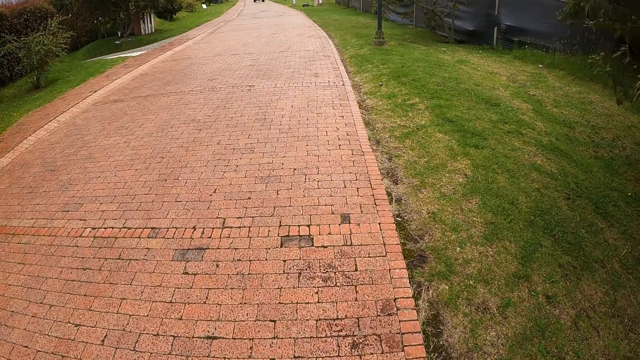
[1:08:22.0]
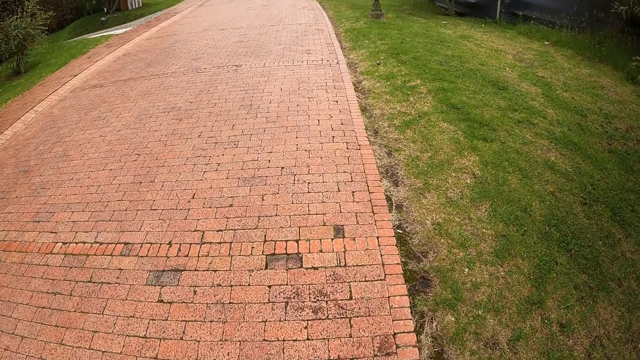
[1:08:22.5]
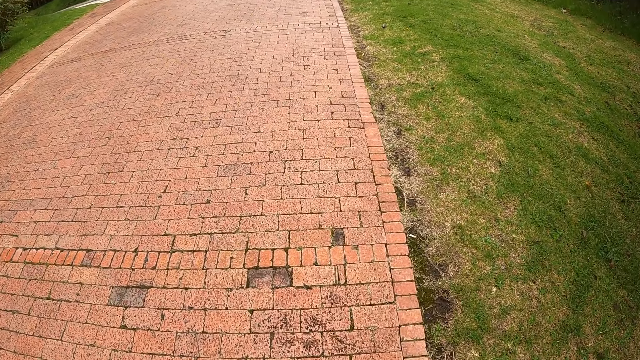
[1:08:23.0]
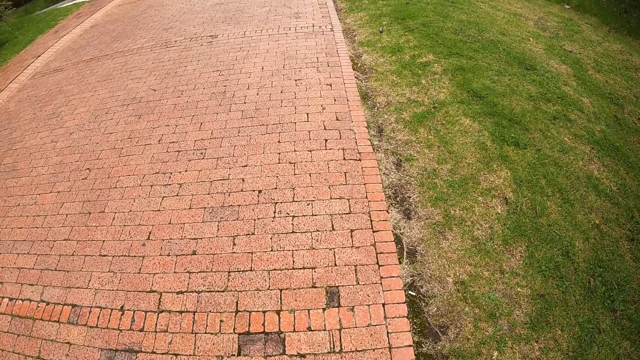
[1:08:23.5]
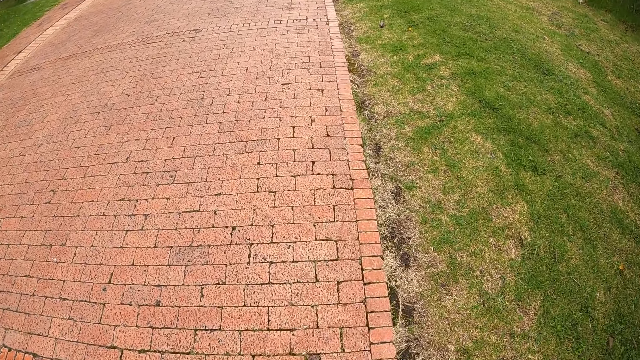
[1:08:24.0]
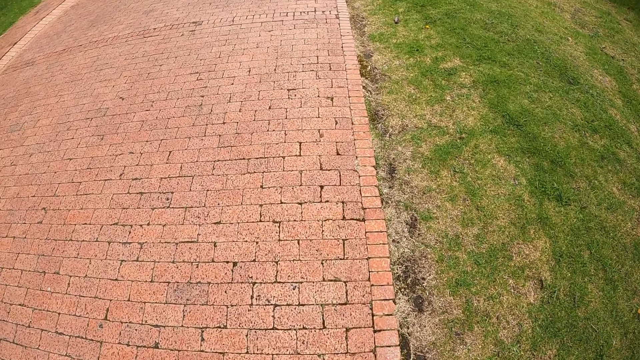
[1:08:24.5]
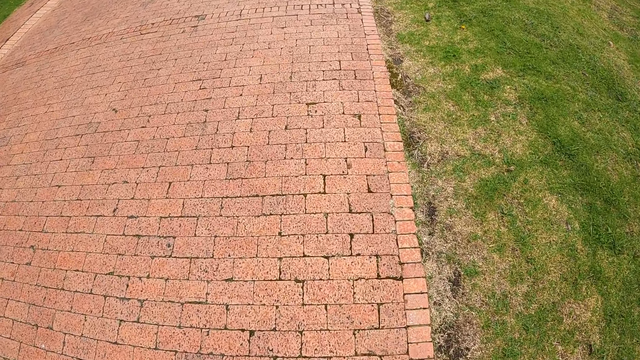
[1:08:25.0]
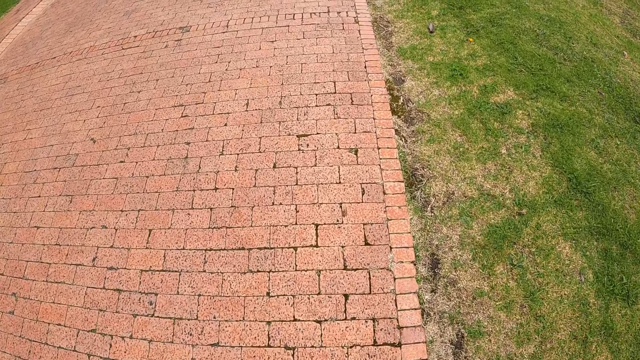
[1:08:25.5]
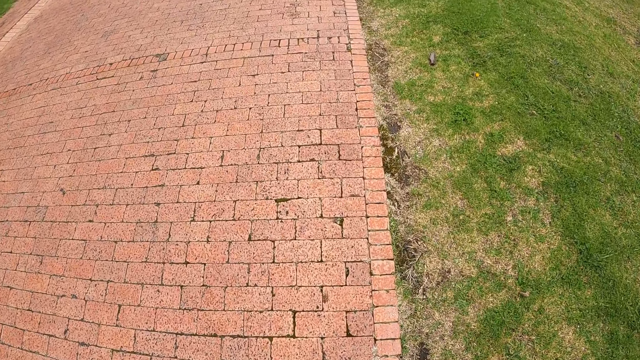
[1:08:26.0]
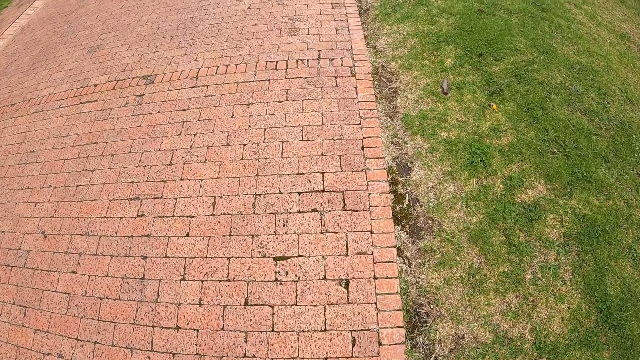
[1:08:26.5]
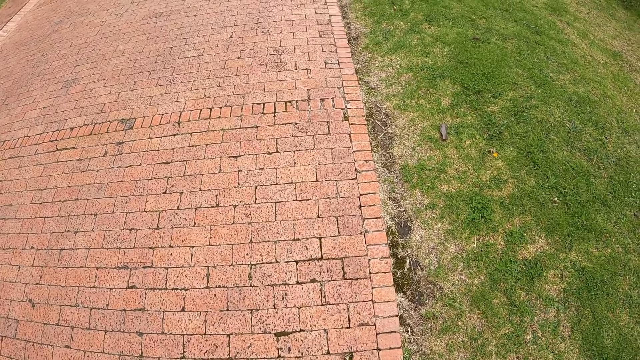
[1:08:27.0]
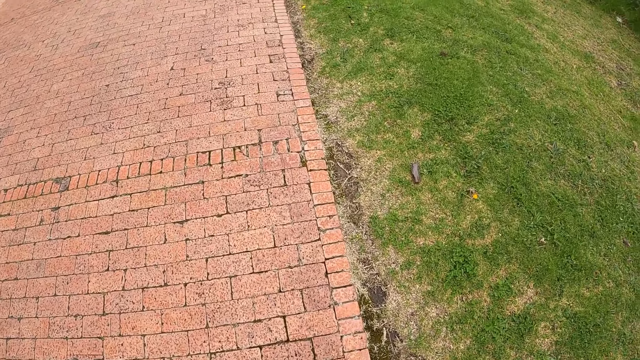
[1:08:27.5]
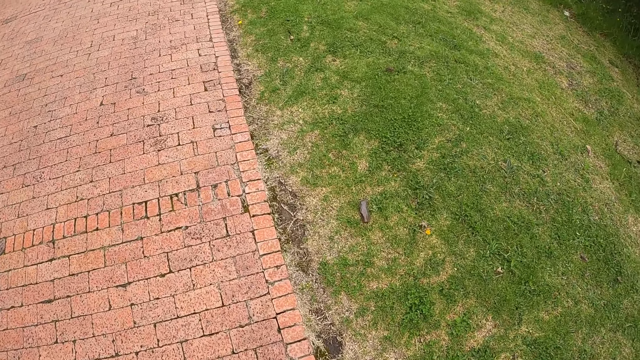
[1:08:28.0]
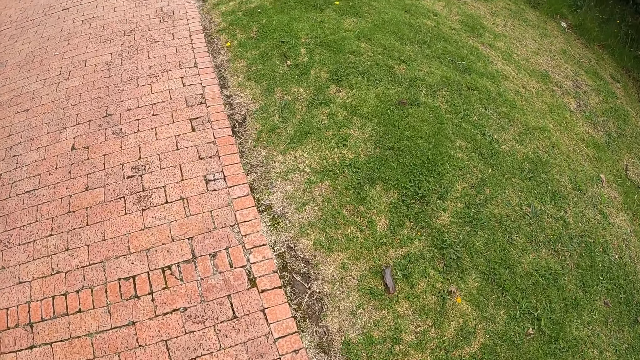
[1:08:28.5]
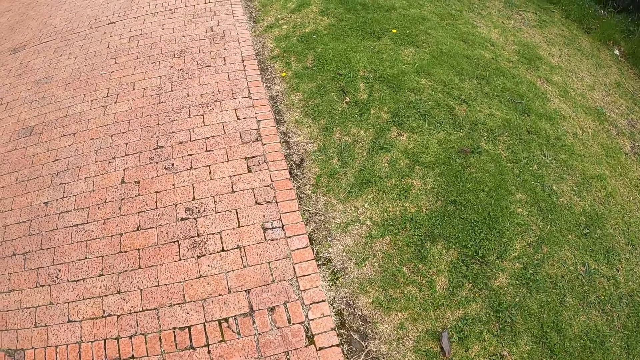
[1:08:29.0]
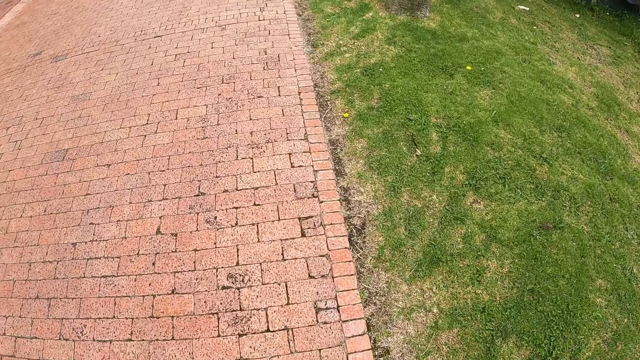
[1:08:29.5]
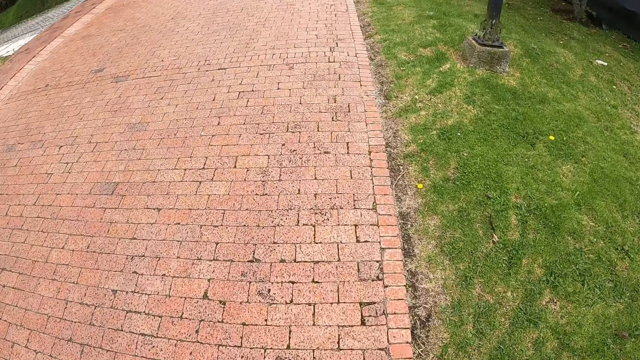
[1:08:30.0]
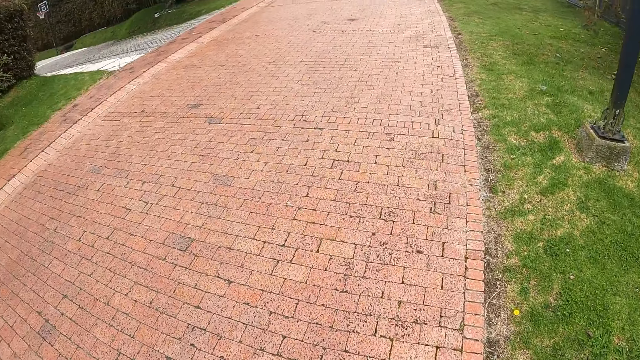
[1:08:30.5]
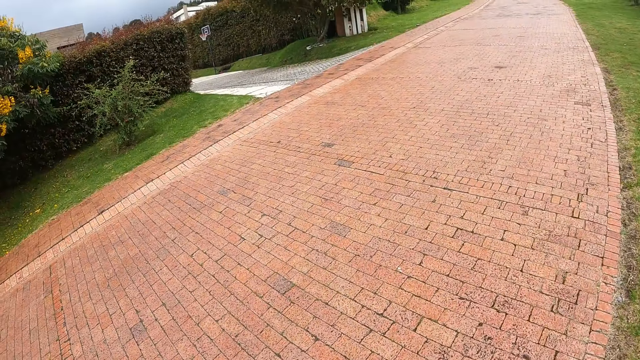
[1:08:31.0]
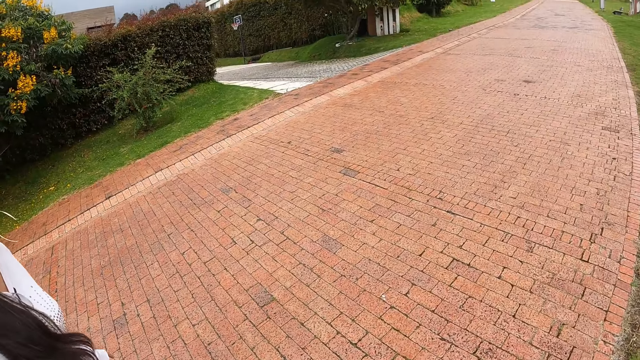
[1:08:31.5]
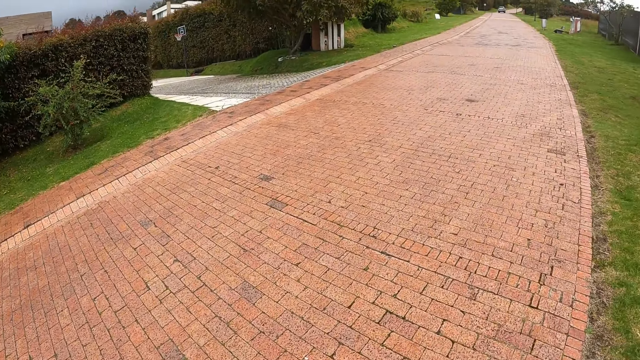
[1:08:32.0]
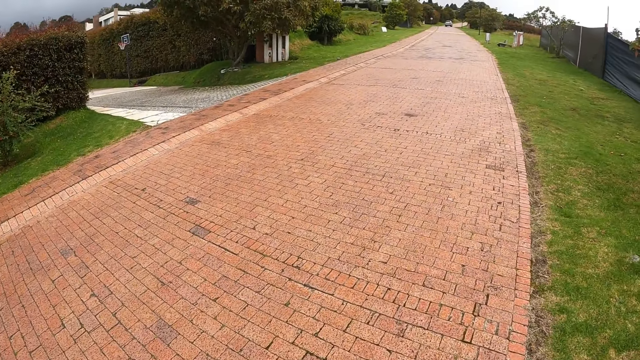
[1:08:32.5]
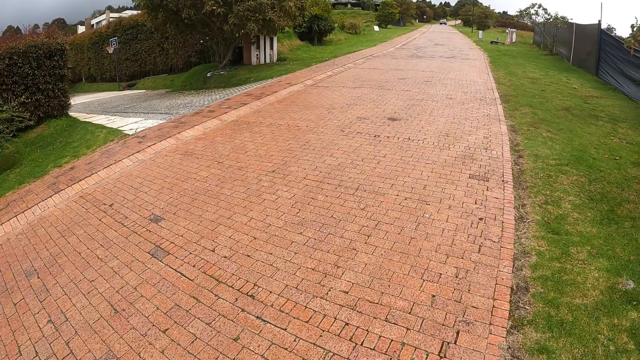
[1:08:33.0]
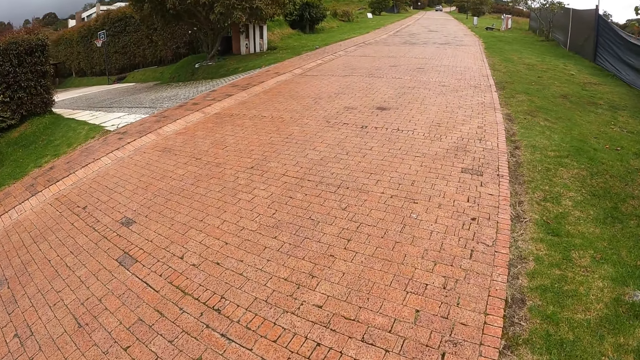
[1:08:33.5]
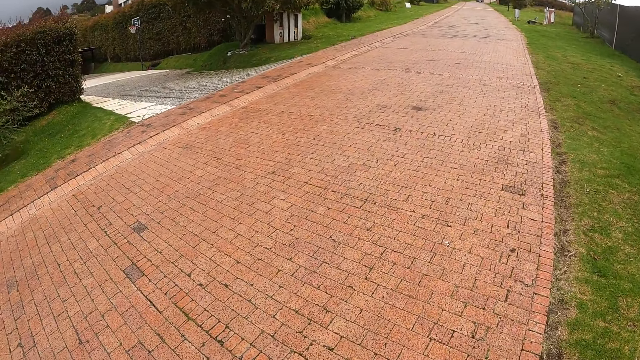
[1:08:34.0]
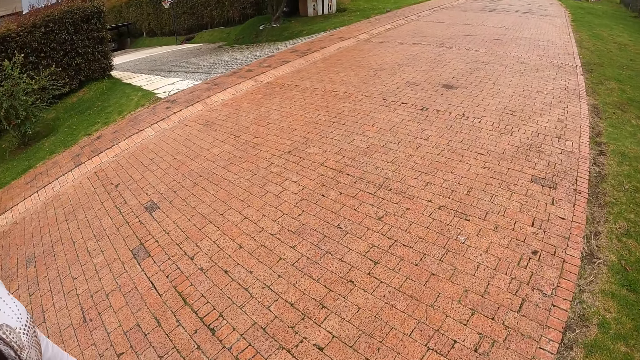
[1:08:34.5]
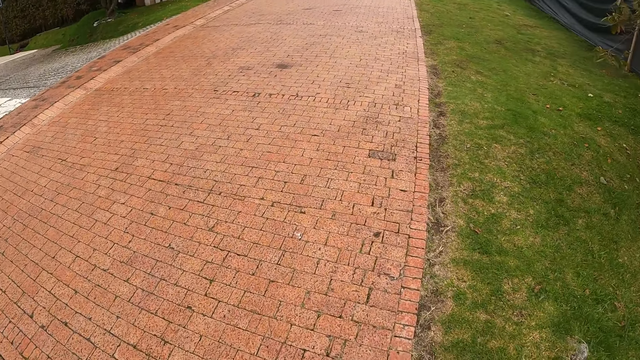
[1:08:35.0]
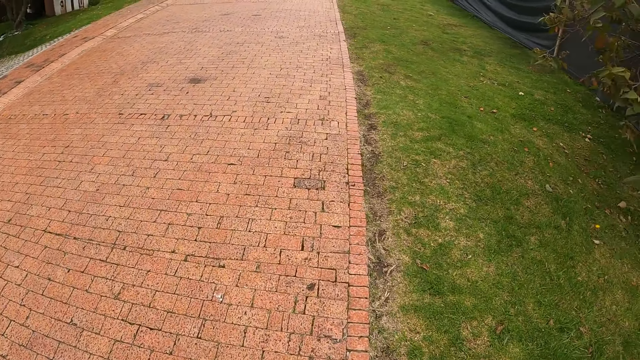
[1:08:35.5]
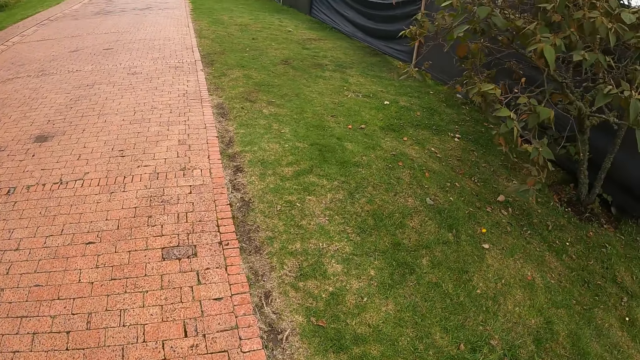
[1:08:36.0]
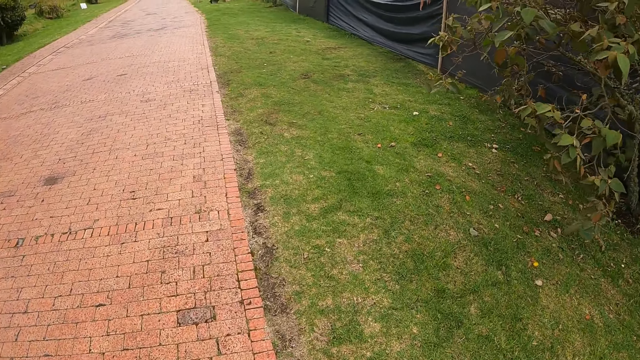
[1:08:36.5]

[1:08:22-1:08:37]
The camera wearer walks around the compound with the man and the woman. They walk looking at the ground. They look at the woman. They walk around the compound with the man and the woman.

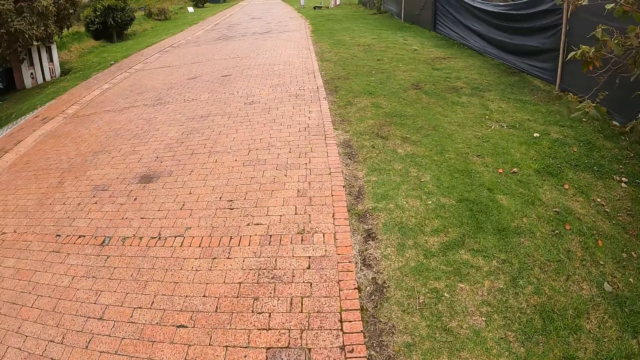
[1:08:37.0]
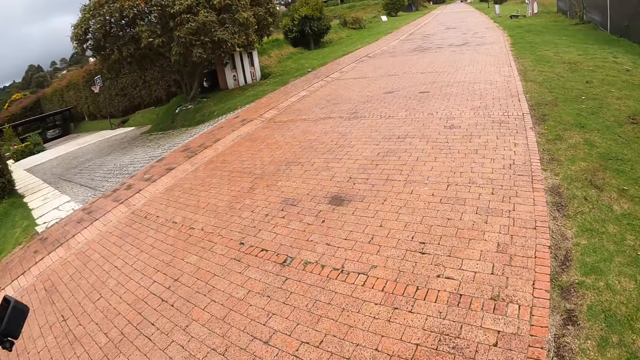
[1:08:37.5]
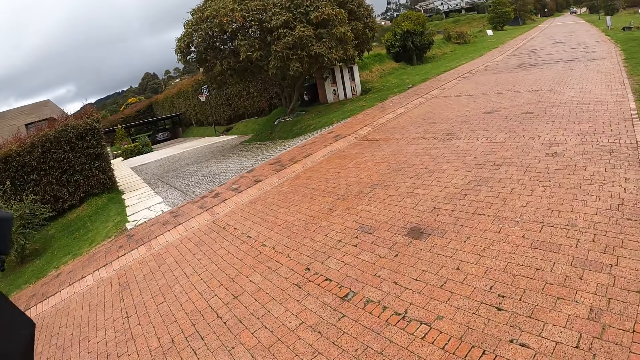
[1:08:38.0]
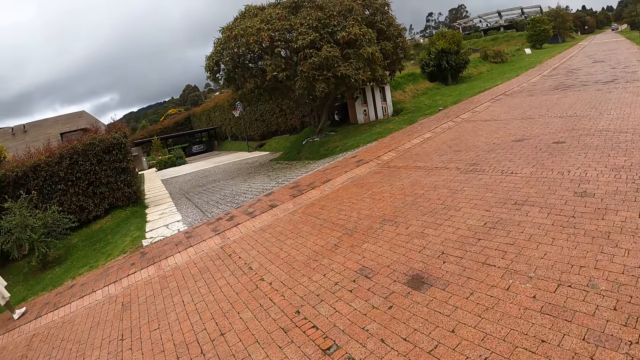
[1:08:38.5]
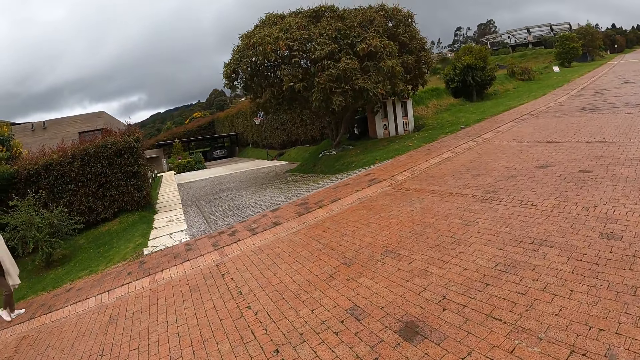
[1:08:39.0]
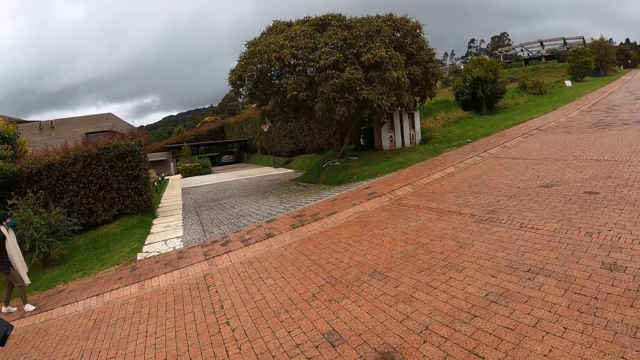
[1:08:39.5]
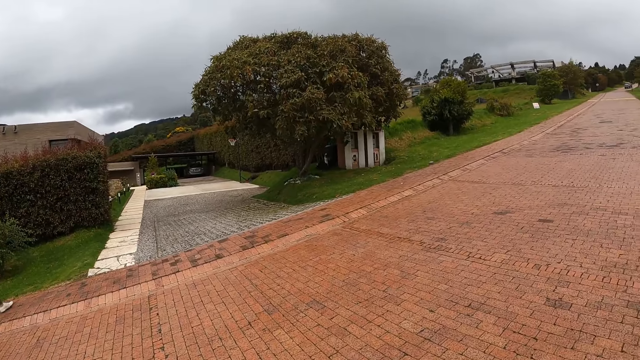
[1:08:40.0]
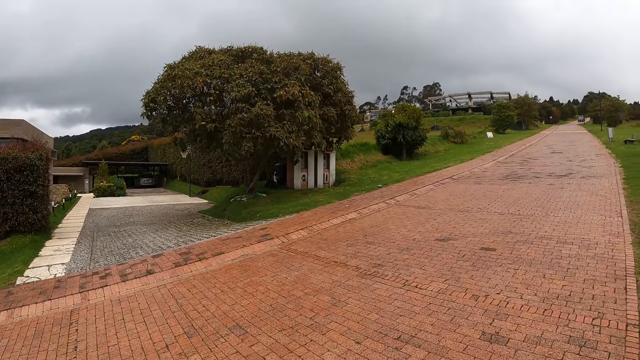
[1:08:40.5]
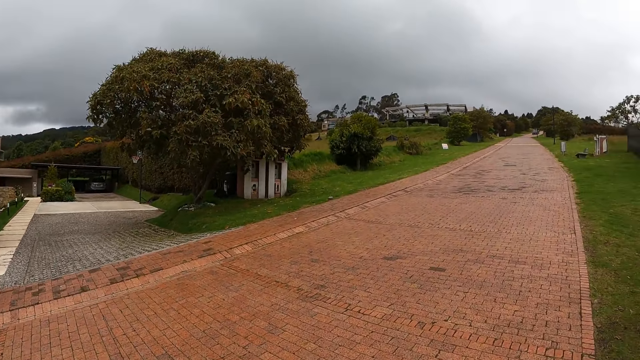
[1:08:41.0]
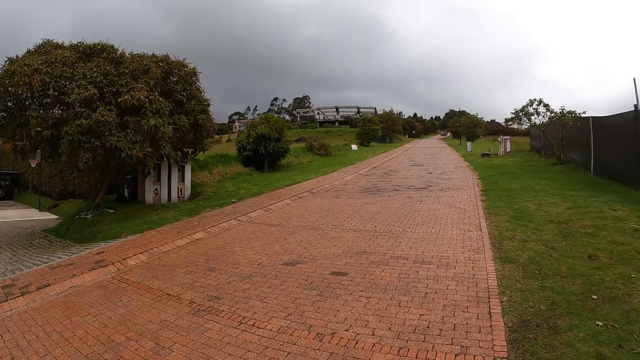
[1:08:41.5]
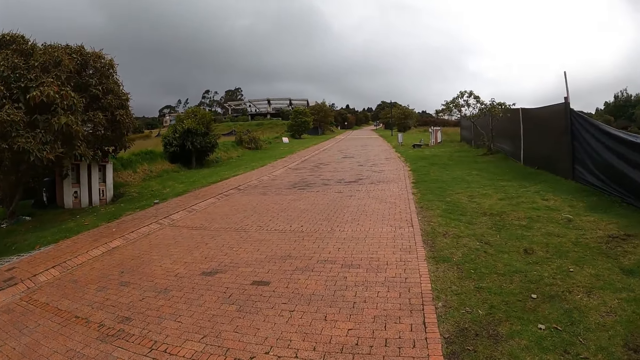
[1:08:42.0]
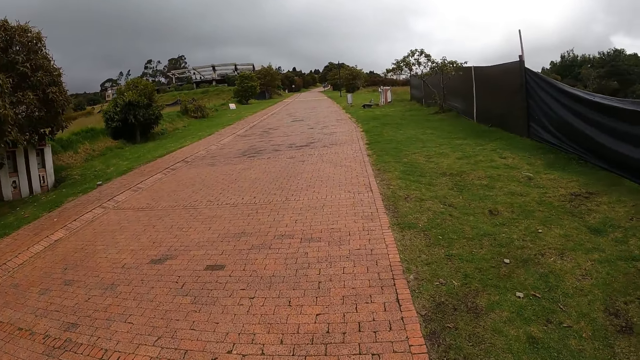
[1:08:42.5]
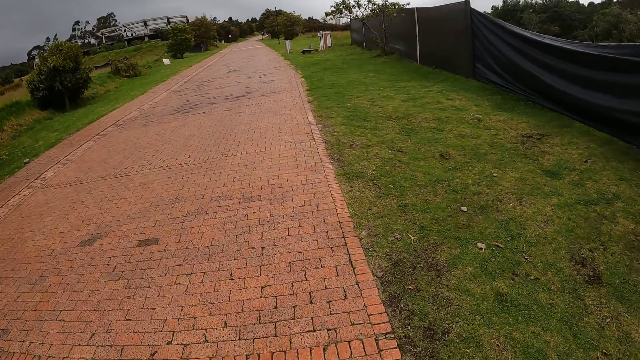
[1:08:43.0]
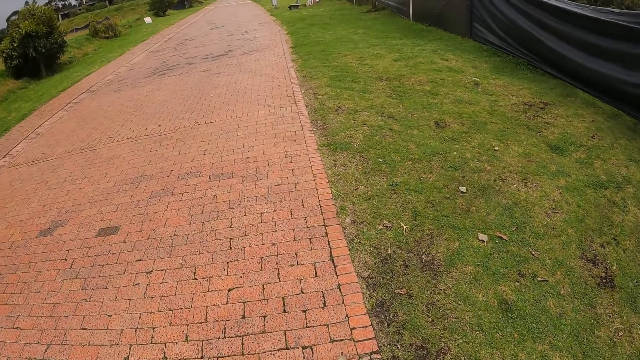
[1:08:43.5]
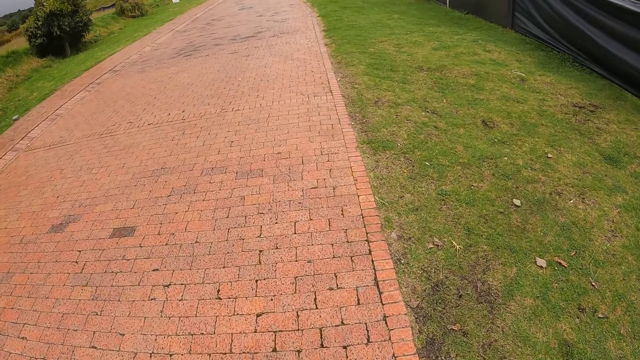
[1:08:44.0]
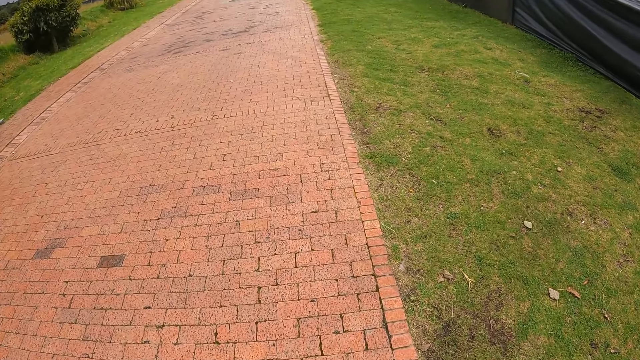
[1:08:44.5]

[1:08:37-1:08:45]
The camera wearer looks at a woman. They look at the driveway. They walk around the compound with a man and the woman.
